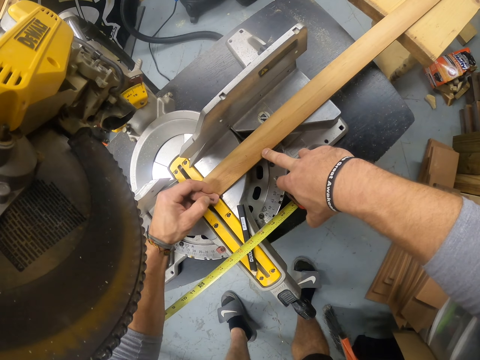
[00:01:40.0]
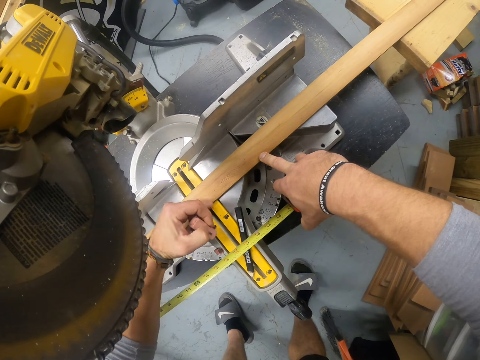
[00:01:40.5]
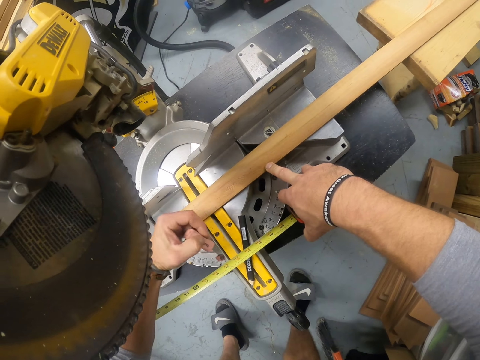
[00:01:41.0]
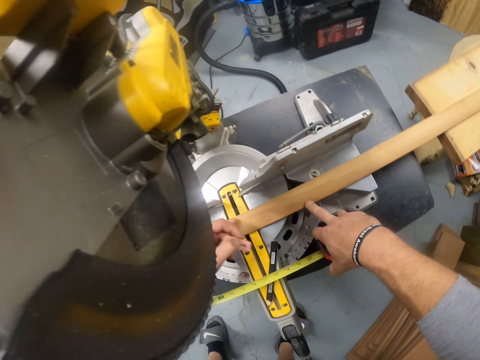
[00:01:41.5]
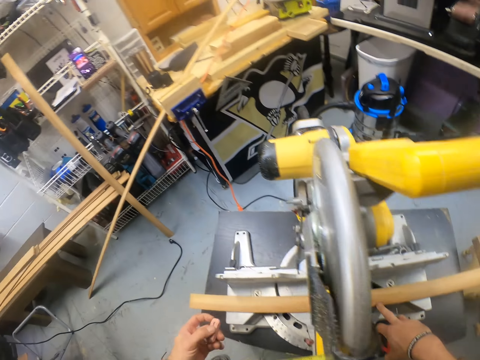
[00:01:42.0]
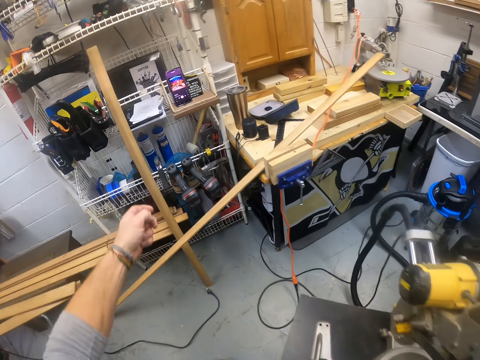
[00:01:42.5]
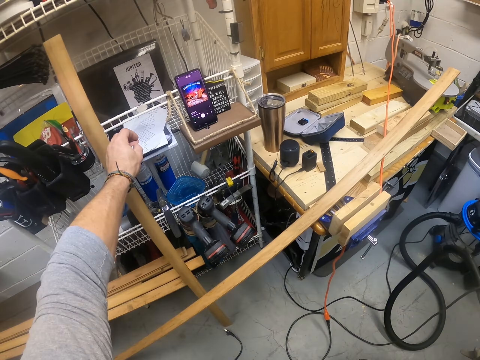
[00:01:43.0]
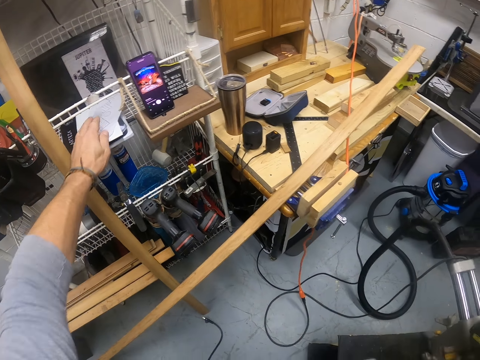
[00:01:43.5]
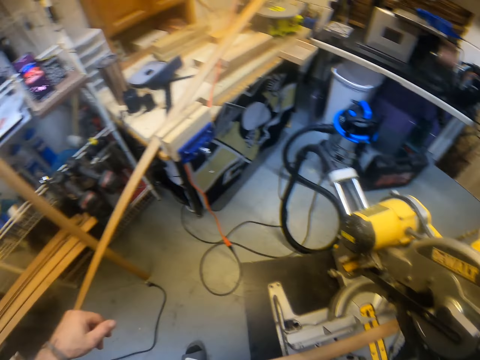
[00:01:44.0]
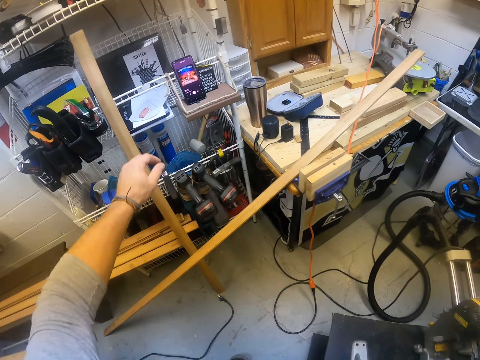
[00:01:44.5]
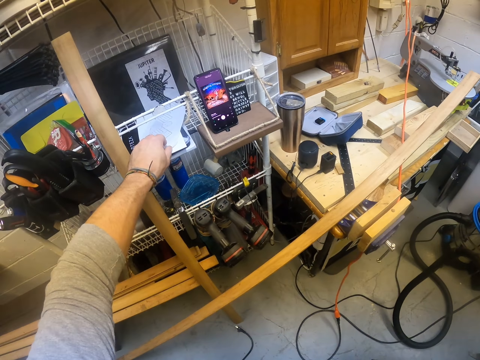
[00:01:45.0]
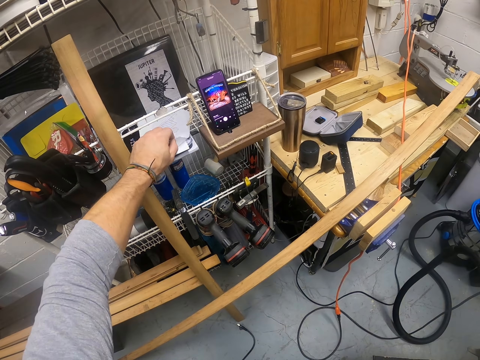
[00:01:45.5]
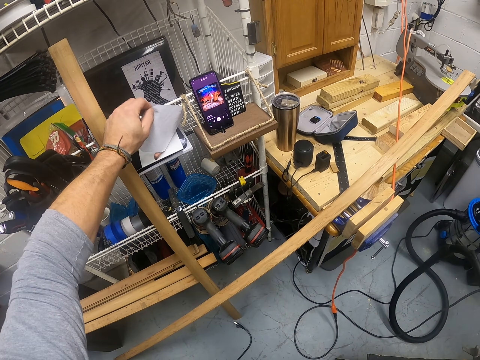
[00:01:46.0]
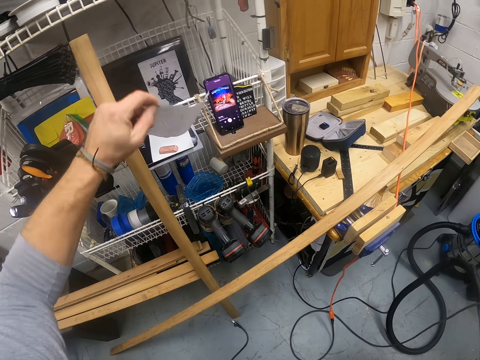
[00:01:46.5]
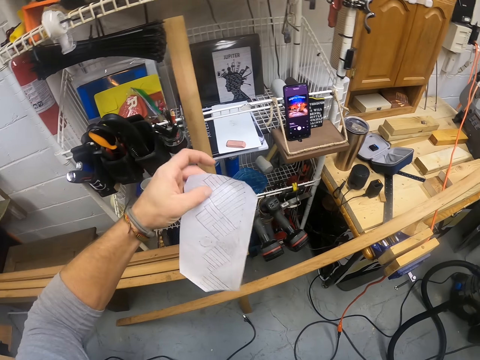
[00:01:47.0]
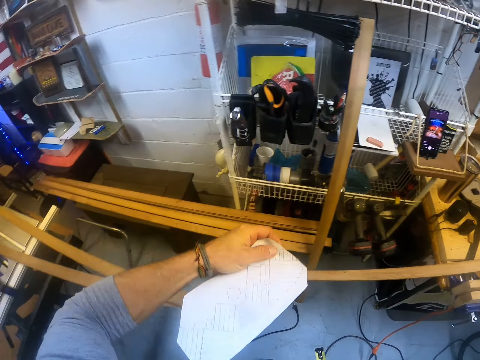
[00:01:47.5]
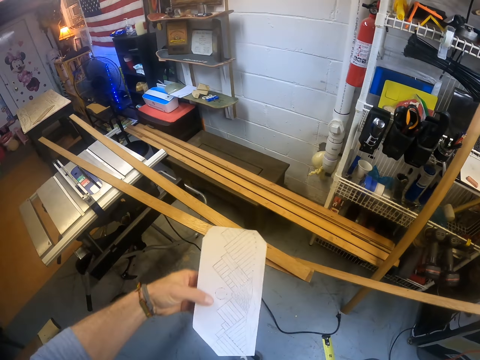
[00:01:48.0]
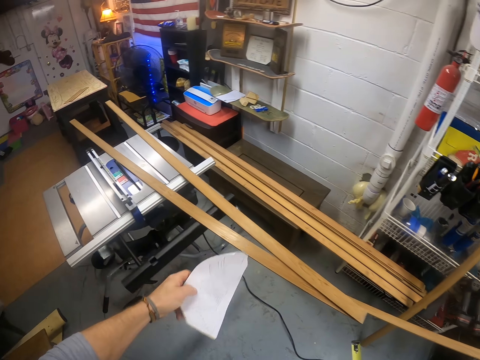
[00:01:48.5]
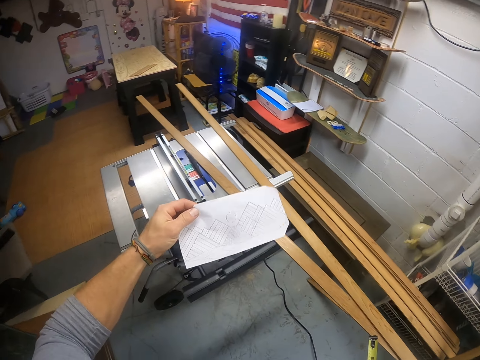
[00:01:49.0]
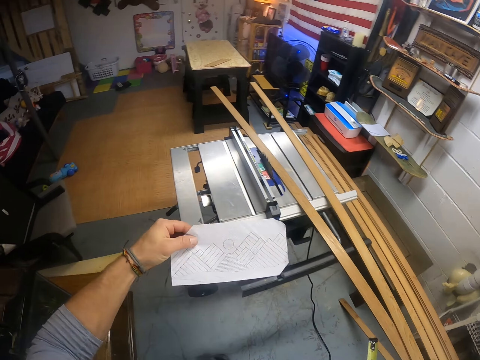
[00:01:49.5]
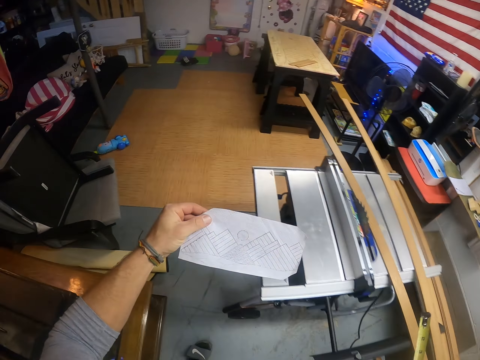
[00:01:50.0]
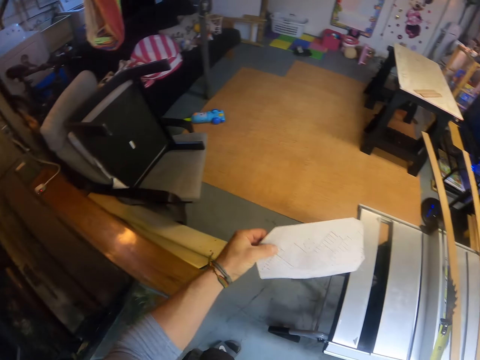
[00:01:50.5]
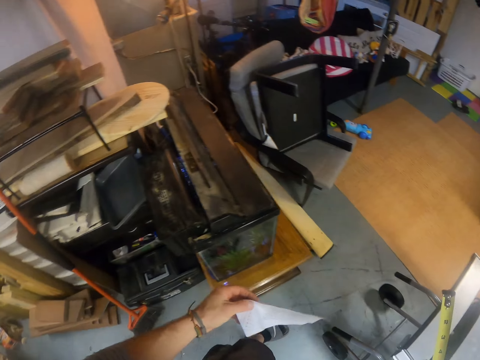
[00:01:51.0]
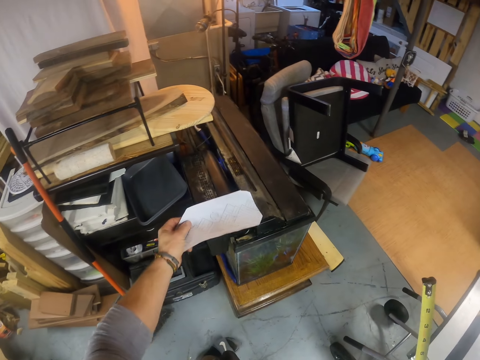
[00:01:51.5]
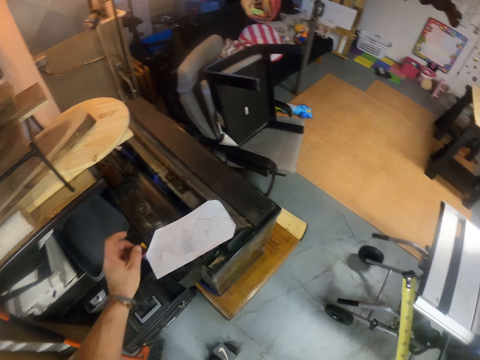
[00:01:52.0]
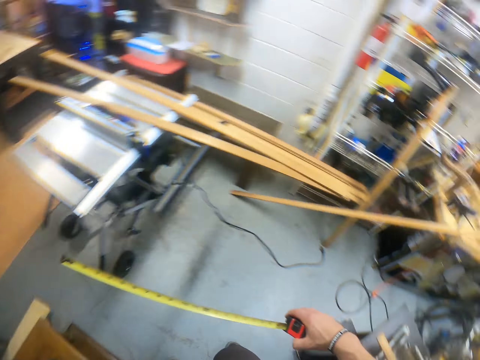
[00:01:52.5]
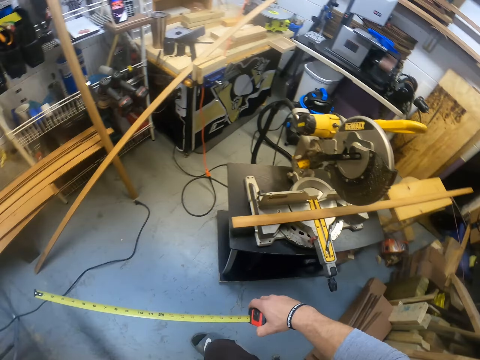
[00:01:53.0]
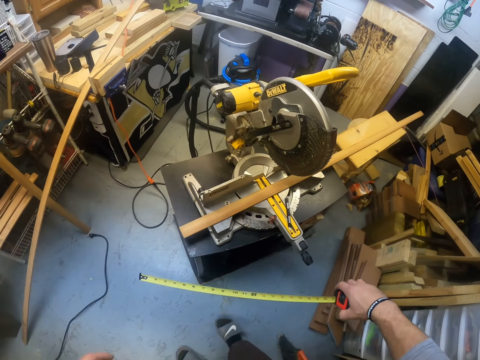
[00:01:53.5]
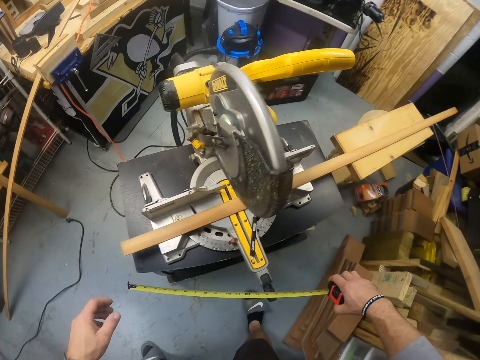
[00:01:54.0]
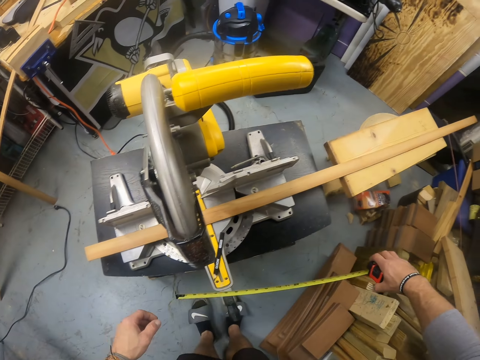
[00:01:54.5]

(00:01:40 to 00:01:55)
The camera wearer wipes the piece of wood with his left little finger. He drops the eraser on a paper on the rack with his left hand. He picks the paper from the rack with his left hand. He turns around. He drops the paper on an aquarium with his left hand.

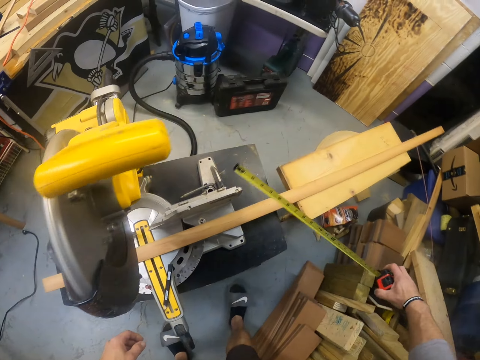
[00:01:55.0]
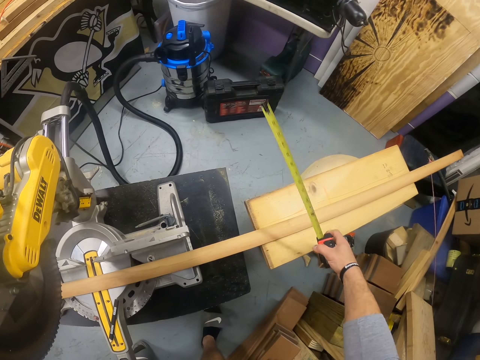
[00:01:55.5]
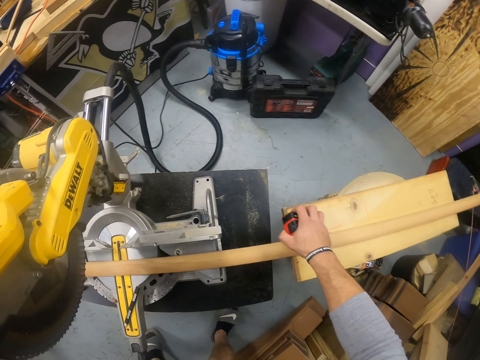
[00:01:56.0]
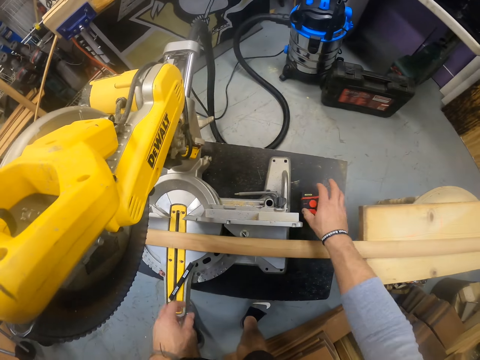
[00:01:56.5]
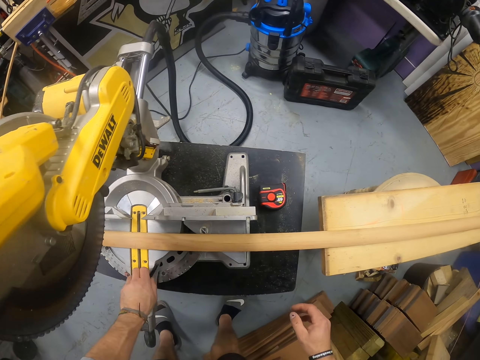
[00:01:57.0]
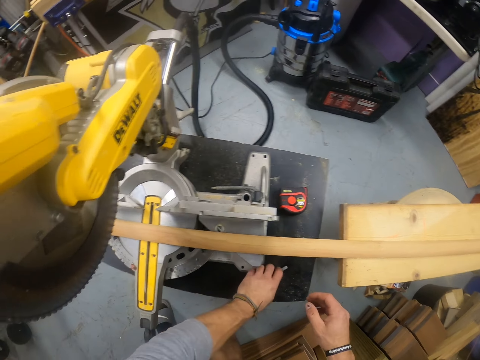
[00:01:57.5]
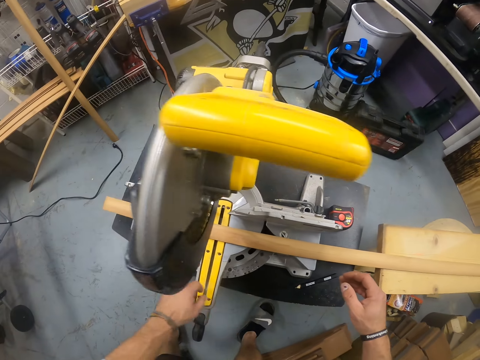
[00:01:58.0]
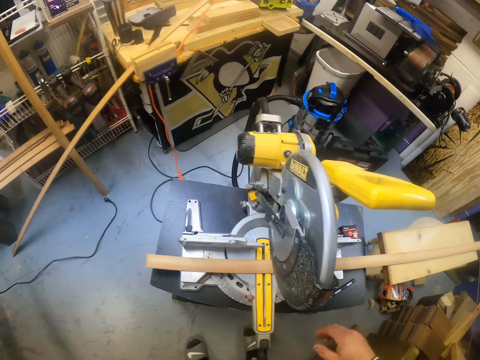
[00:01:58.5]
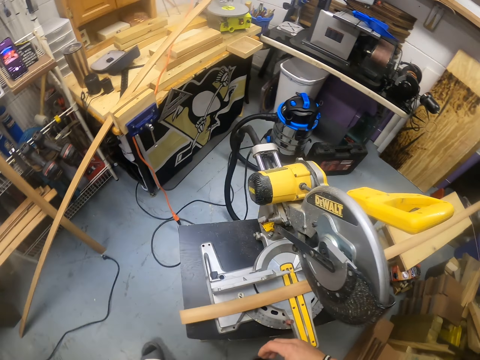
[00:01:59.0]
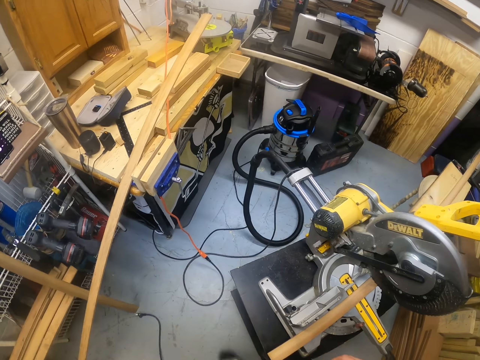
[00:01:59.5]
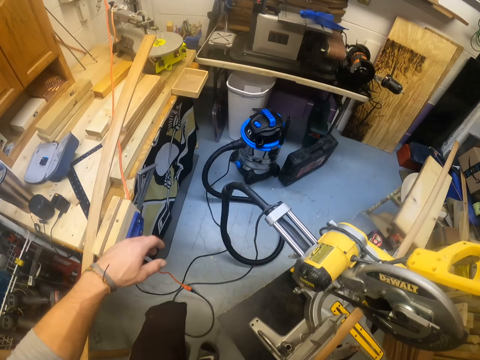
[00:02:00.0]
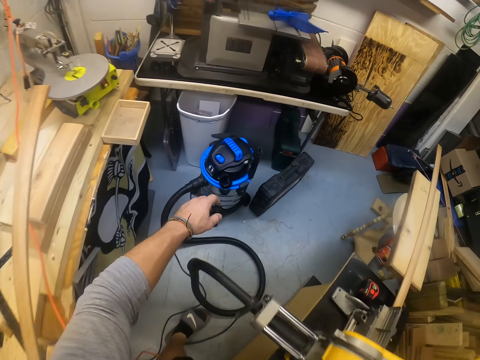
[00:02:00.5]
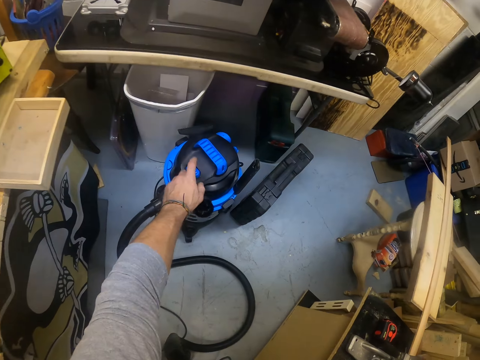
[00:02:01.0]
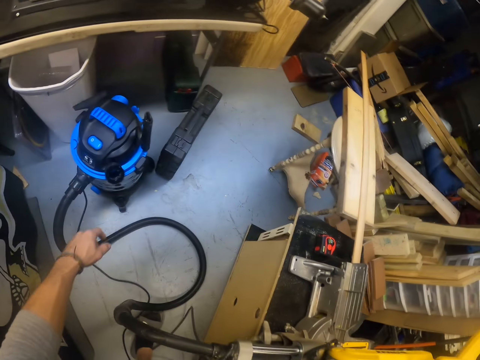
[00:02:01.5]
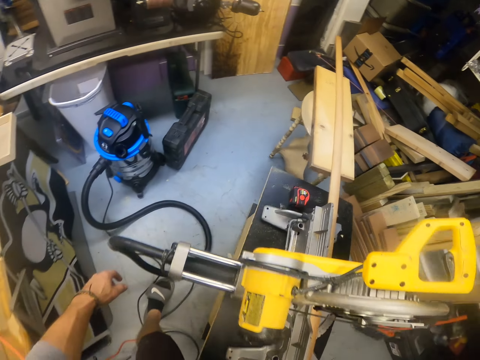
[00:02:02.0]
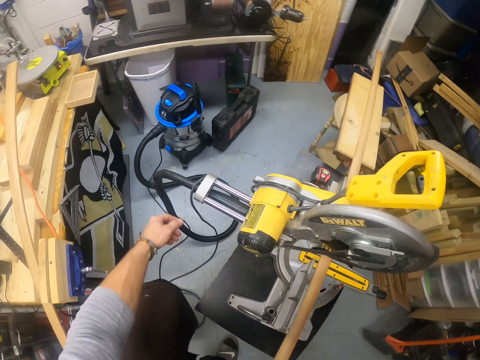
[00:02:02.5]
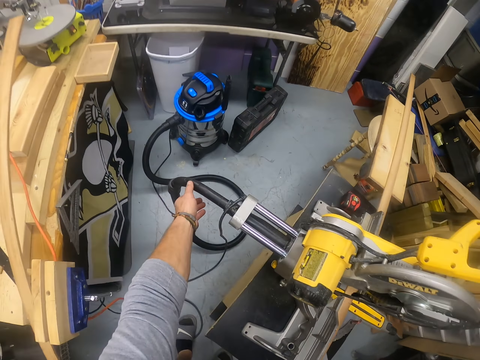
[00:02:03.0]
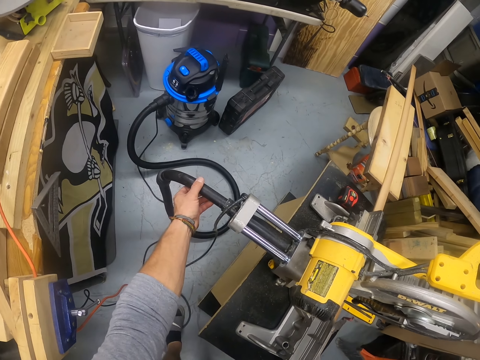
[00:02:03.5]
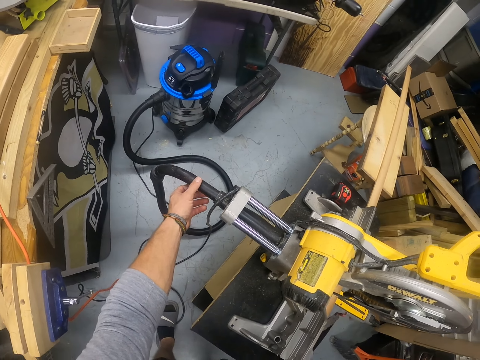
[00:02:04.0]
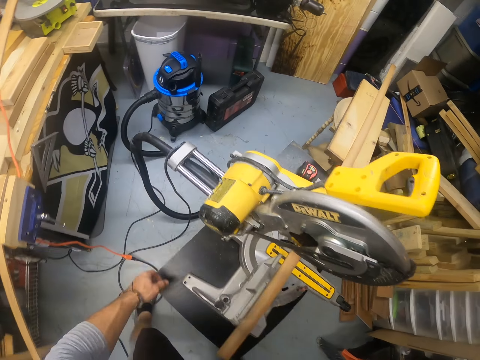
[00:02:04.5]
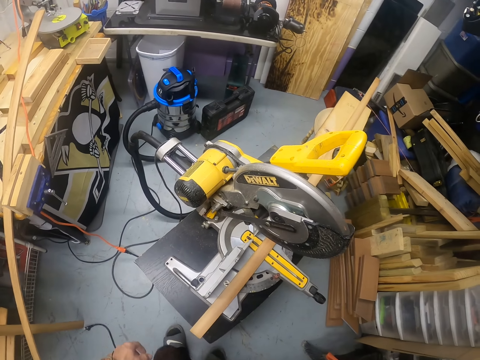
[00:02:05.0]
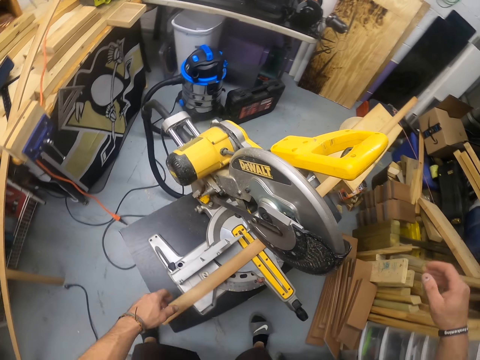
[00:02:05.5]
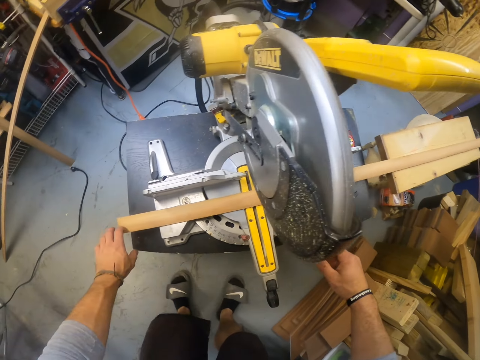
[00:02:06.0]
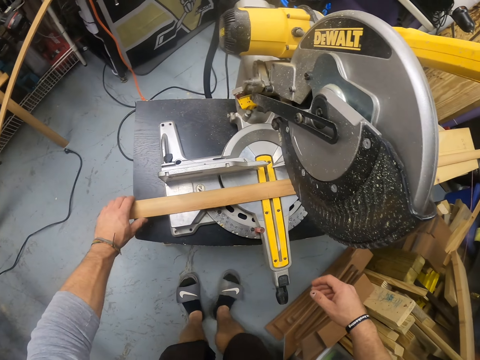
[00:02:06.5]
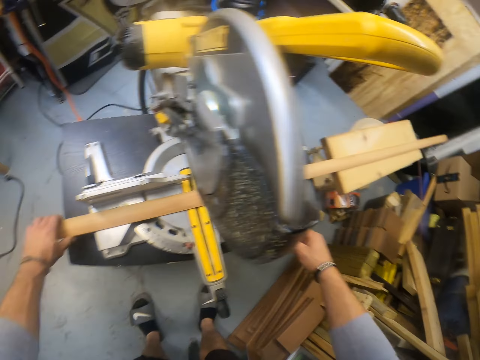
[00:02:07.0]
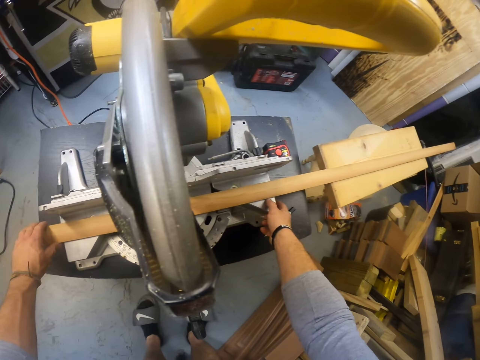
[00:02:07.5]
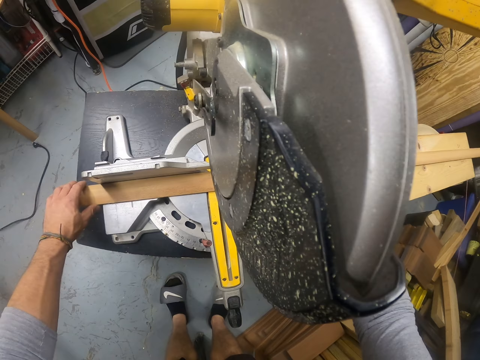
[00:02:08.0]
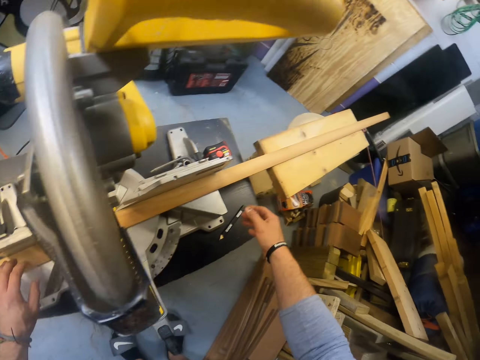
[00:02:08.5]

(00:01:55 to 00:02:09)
The camera wearer drops the tape measure on the circular saw tab. He picks the pencil from the circular saw with his left hand and drops the pencil on the circular saw tab with his left hand. He walks around. He turns on the machine. He presses a button on an electric wood router with his left hand. He holds the machine pipe. He touches a hose of the electric wood router with his left hand. He moves towards the wood. He touches the piece of wood with his left hand. He positions the piece of wood on the circular saw table properly with both hands.
